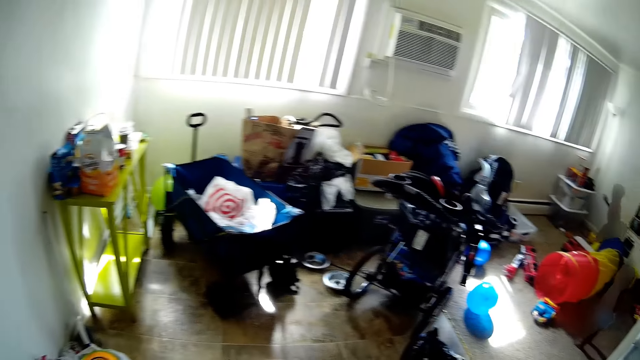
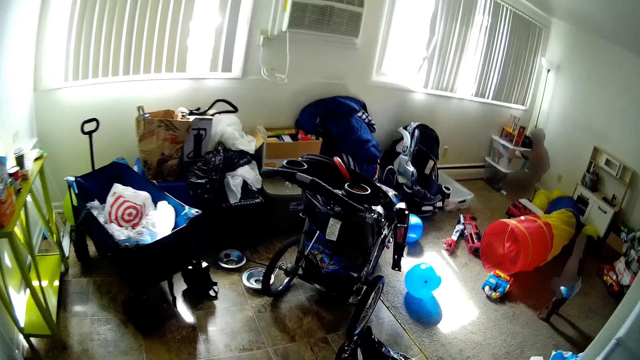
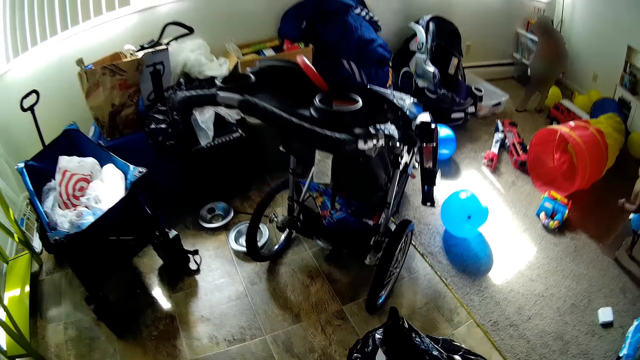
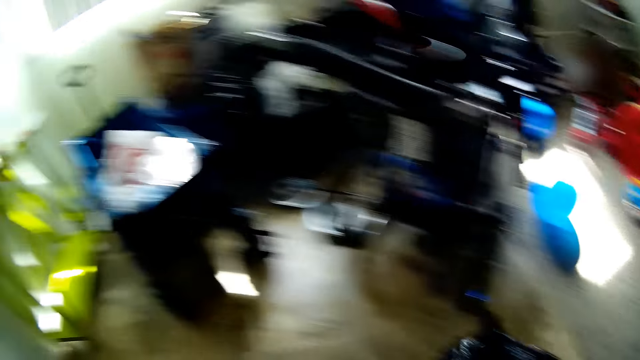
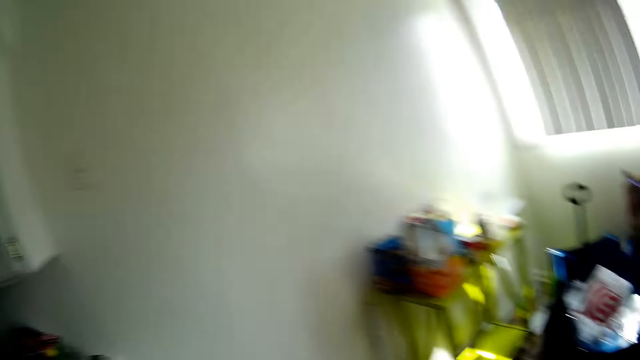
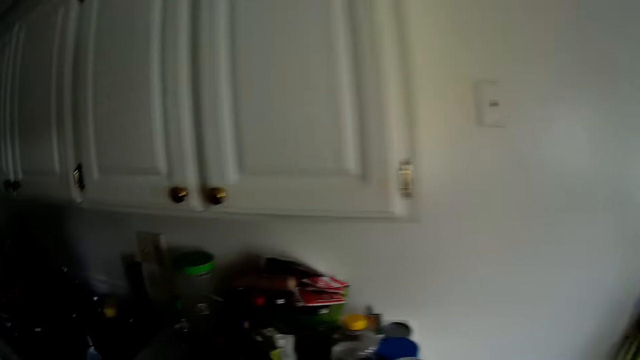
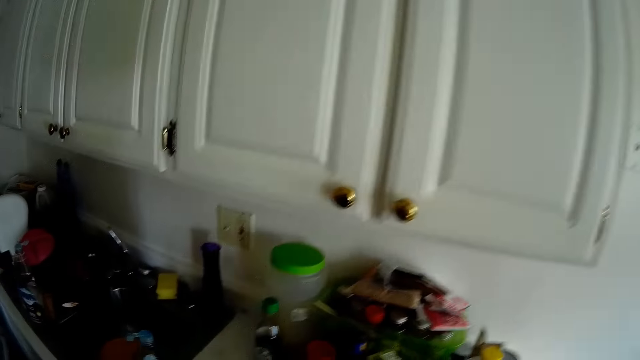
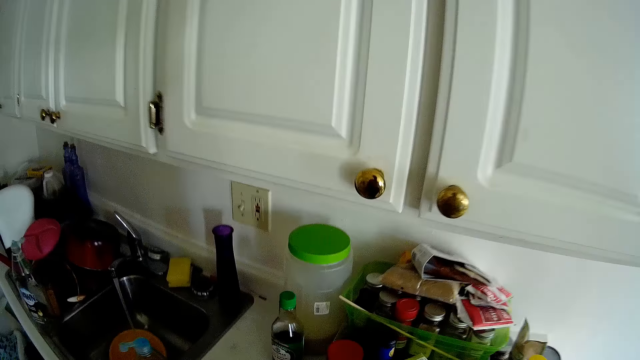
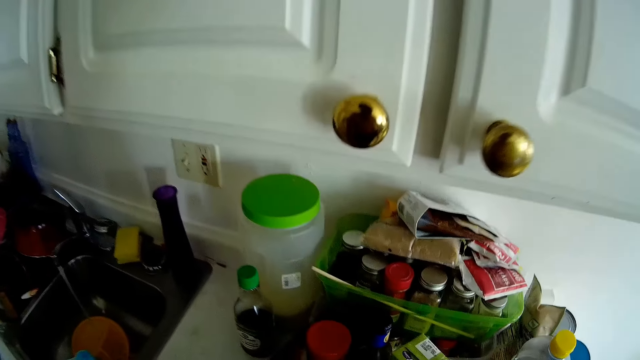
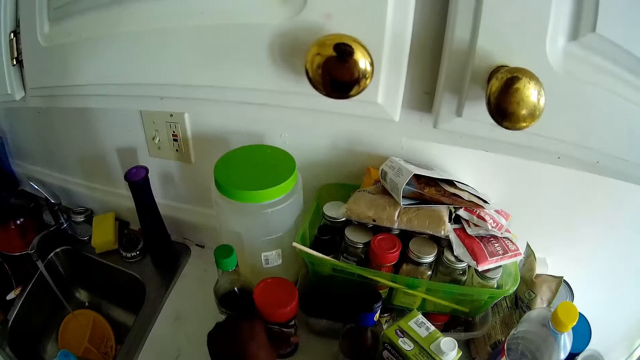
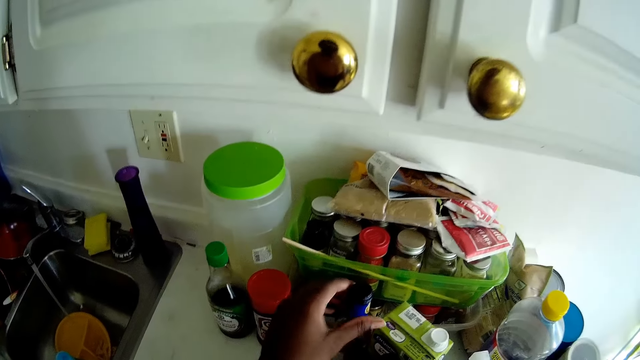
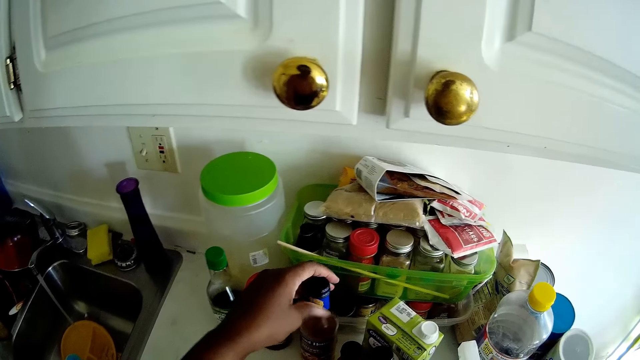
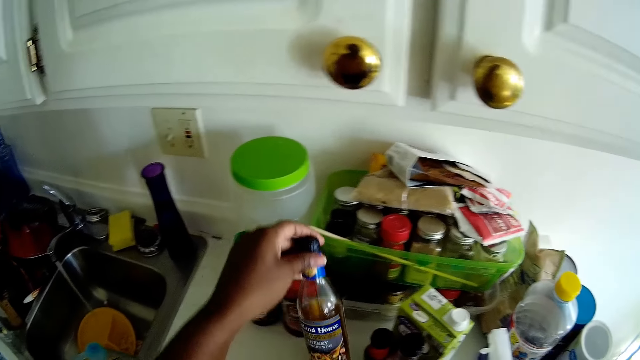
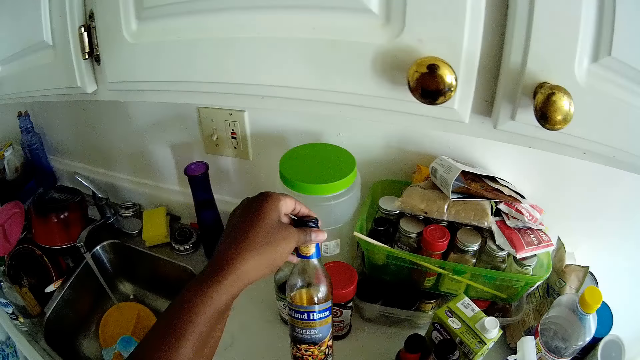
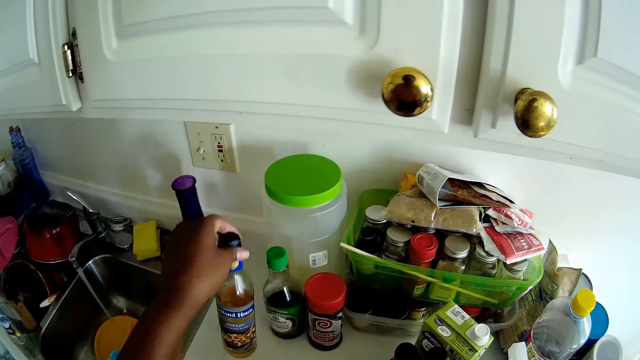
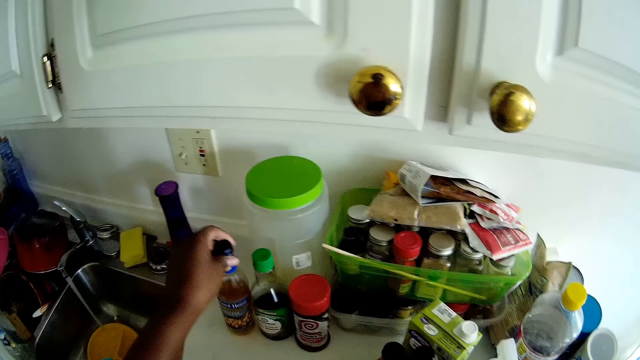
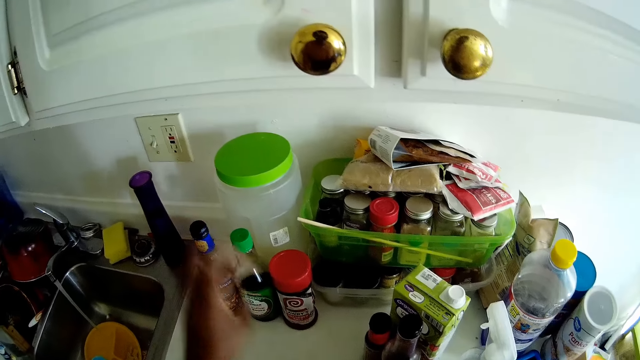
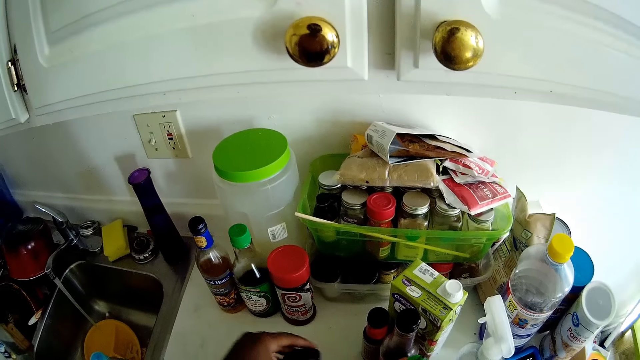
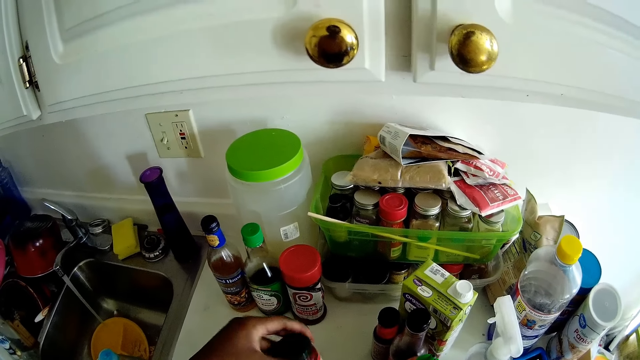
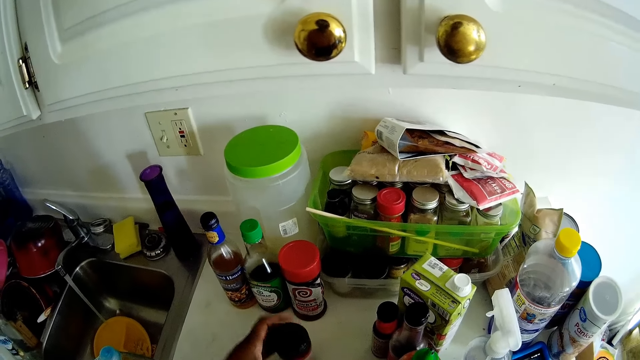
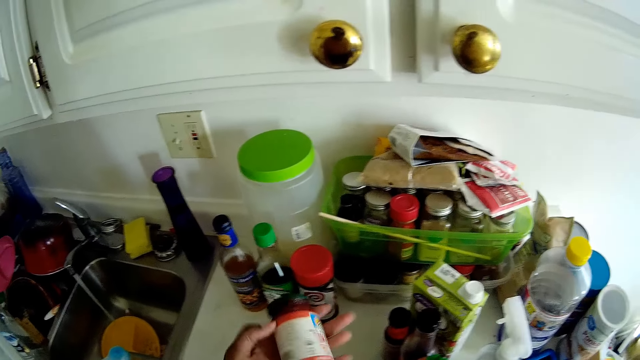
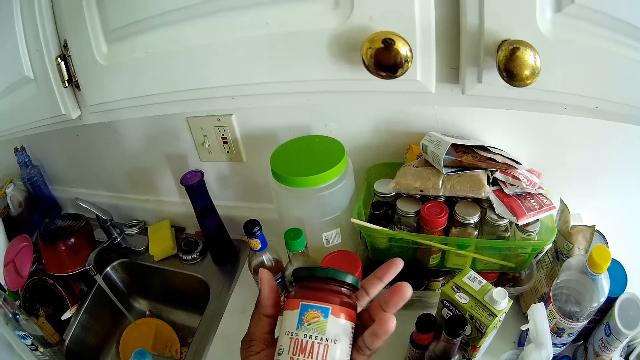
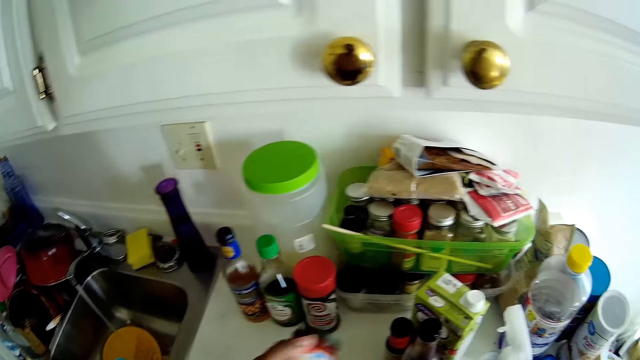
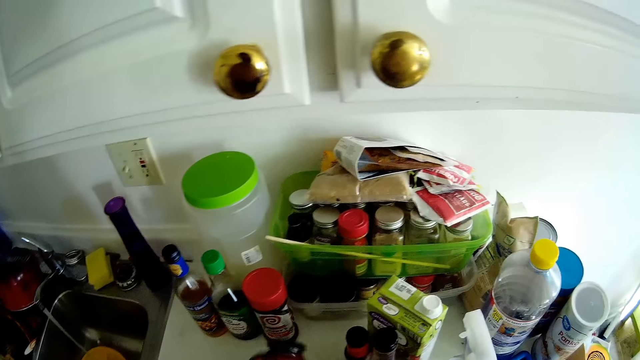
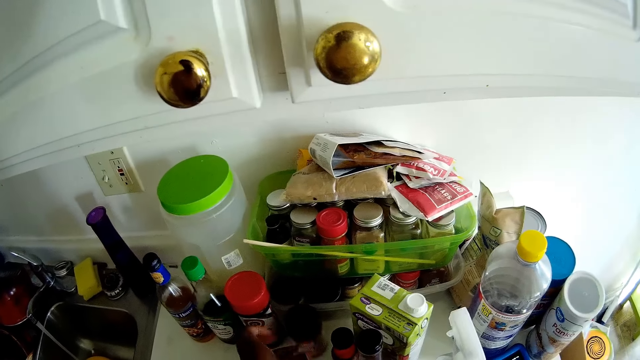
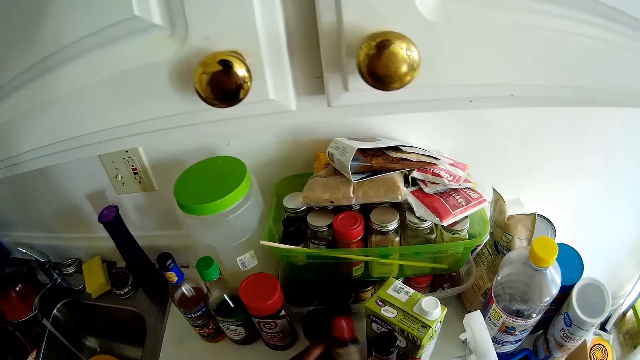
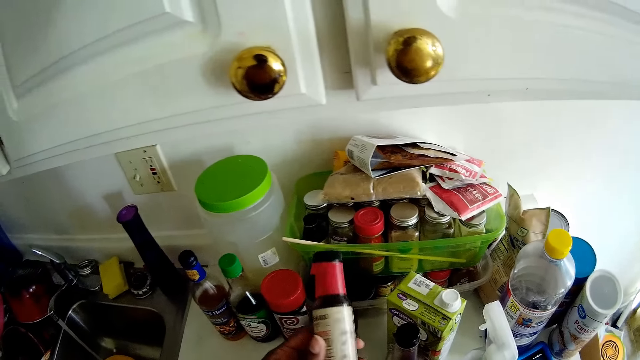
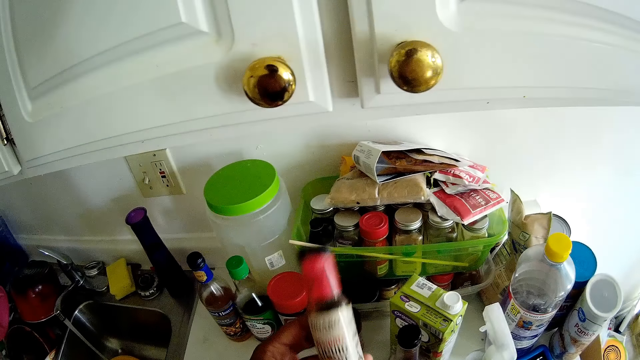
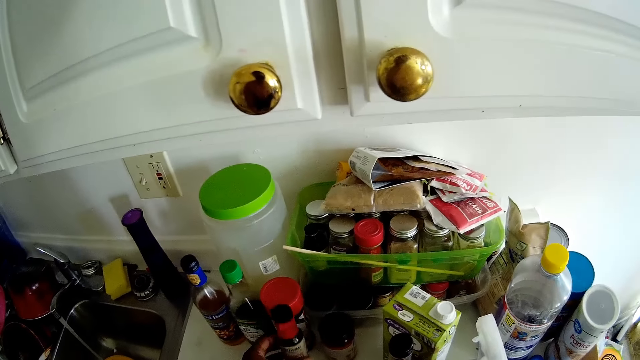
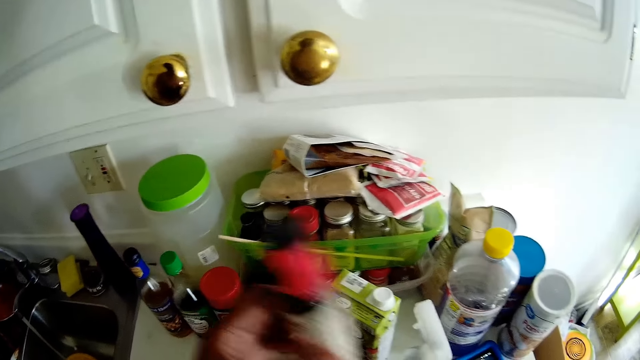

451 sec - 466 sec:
The camera wearer looks around. She adjusts the curry bottle on the kitchen counter with her left hand. She moves different objects on the counter with her left hand. She adjusts an oil bottle on the kitchen counter with her left hand. She picks up the oil bottle from the kitchen counter with her left hand. She moves a bottle of sauce. She drops the oil bottle on the kitchen counter with her left hand. She picks up a bottle on the kitchen counter with her left hand. She examines a can of tomato sauce. She drops the bottle on the kitchen counter with her left hand. She picks up a bottle on the kitchen counter with her left hand. She examines a bottle of sauce.

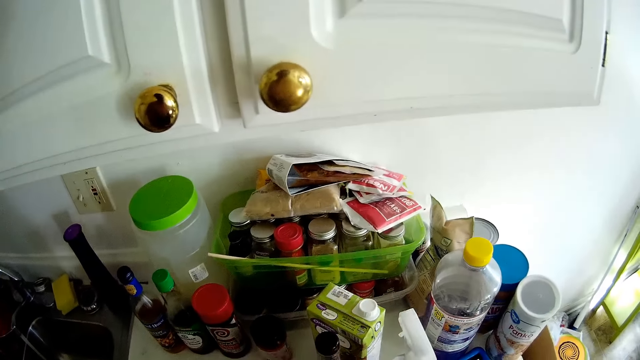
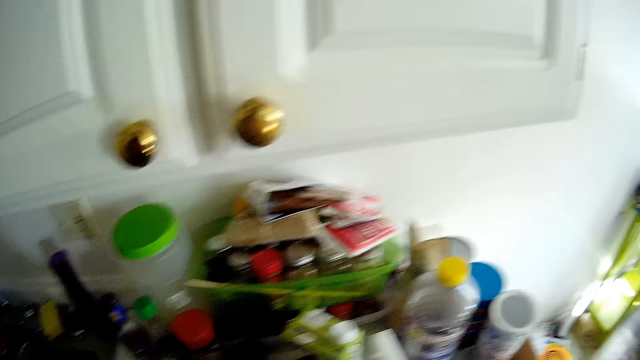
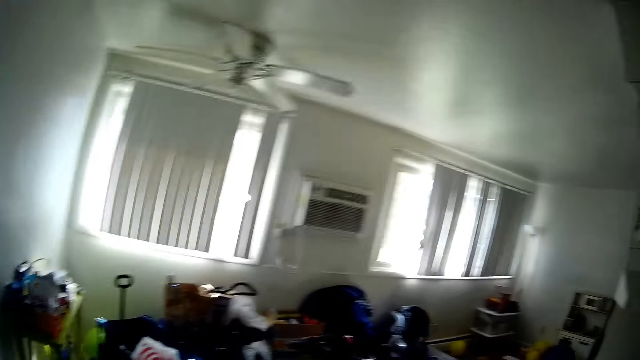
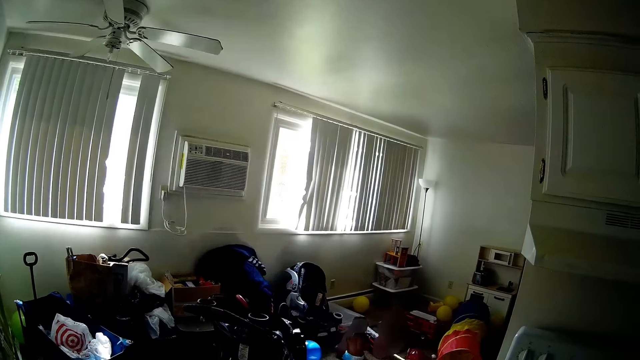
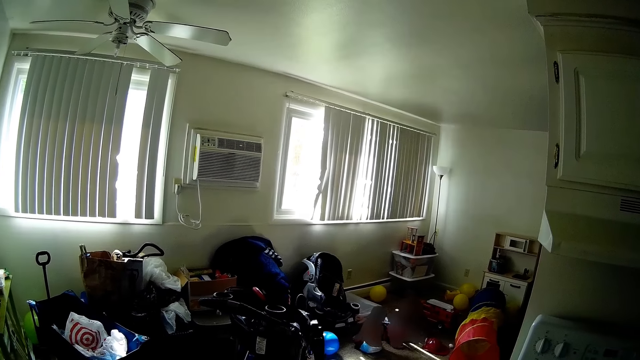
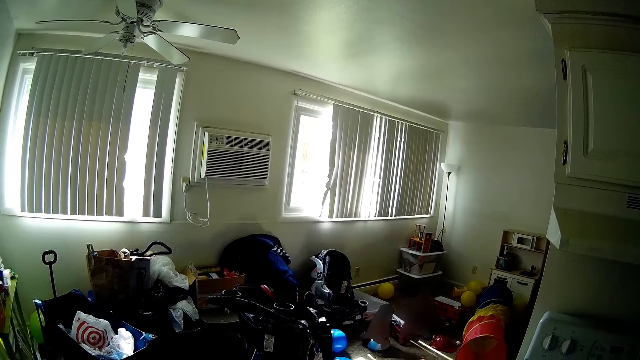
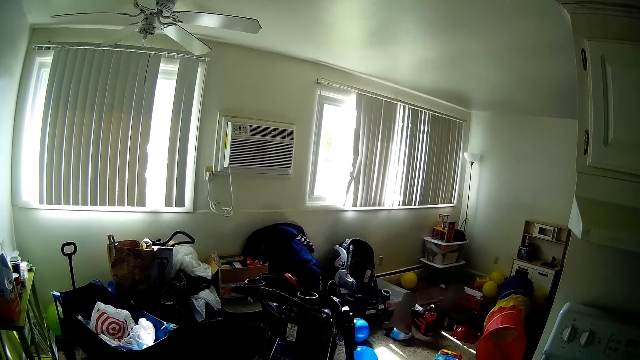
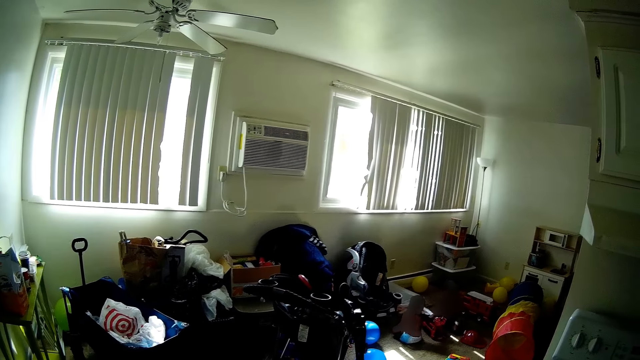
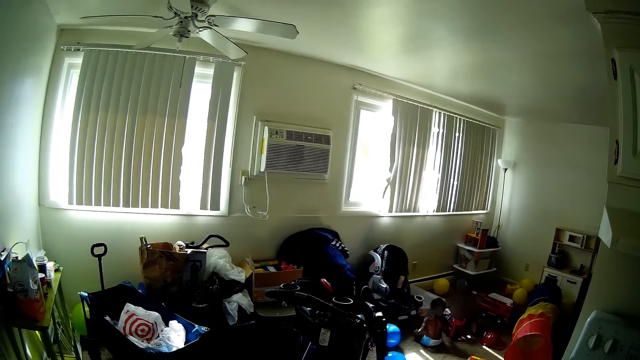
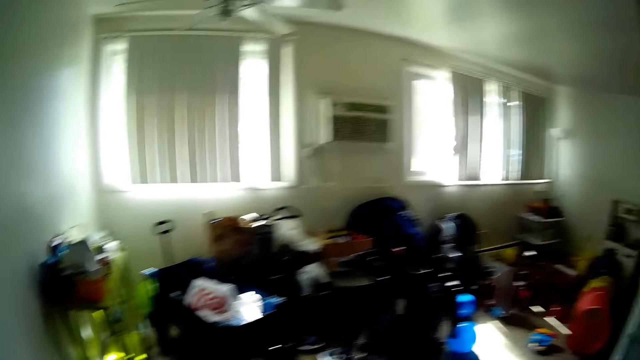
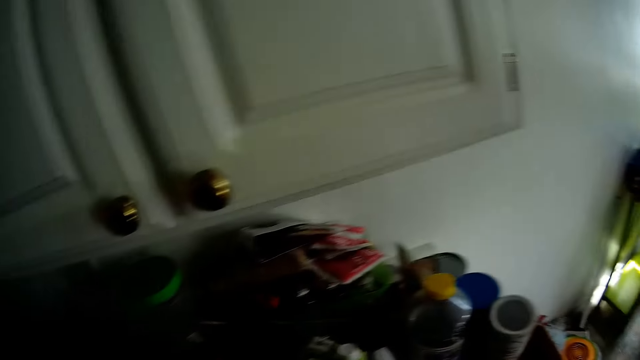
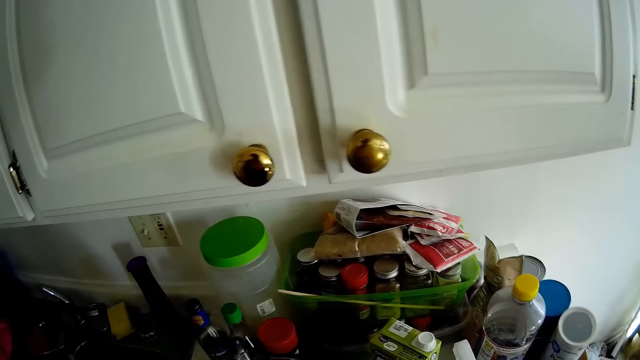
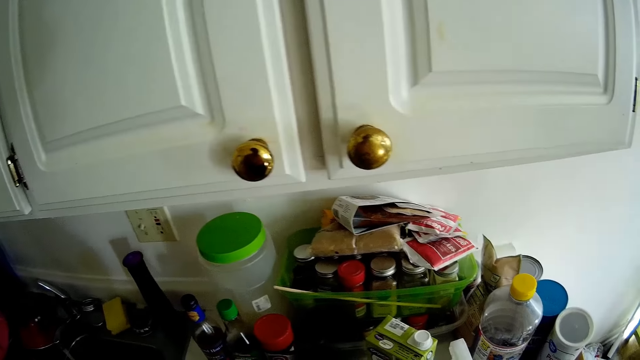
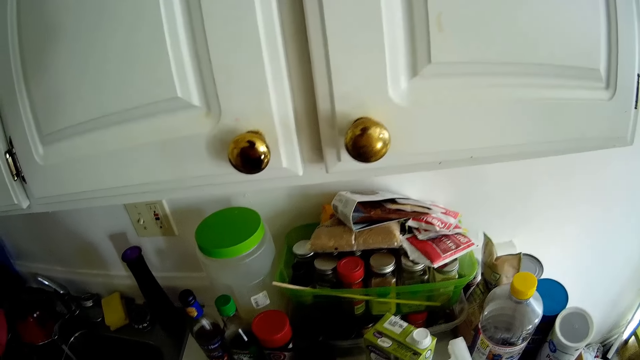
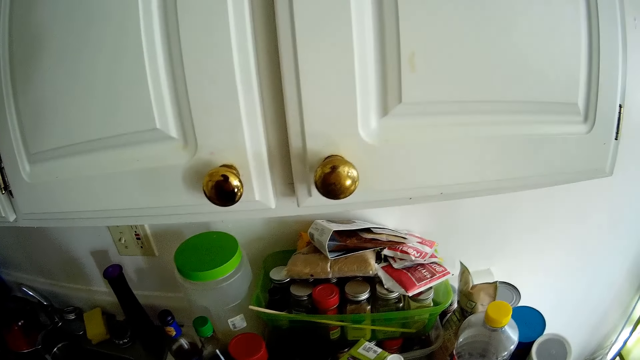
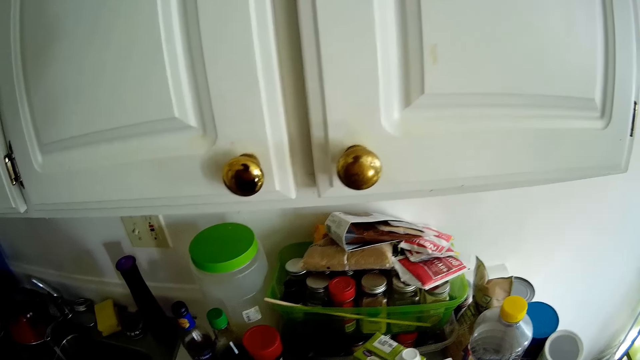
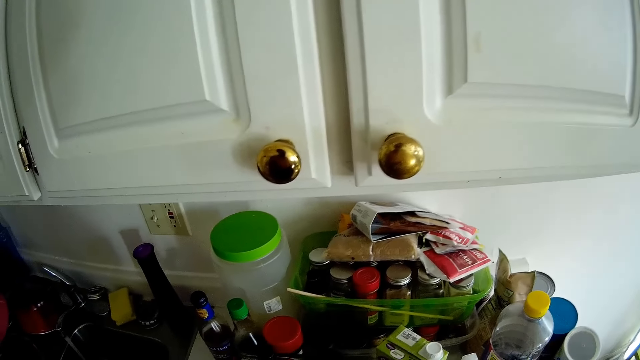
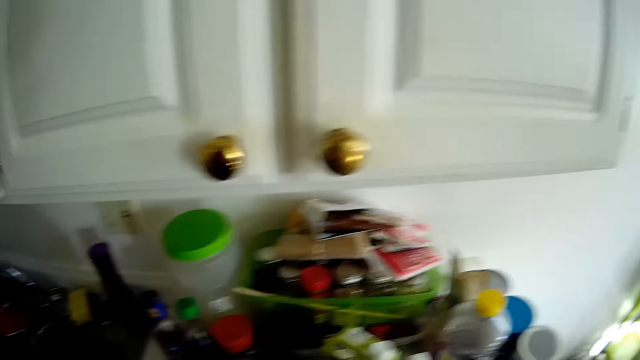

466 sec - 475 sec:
The camera wearer looks around. They interact with the boy.
